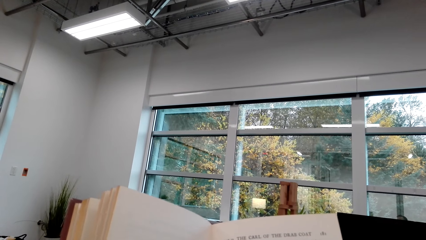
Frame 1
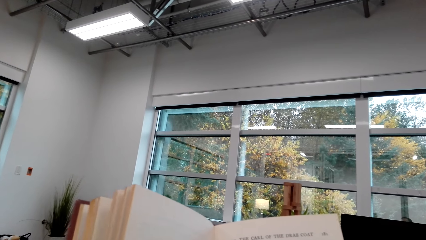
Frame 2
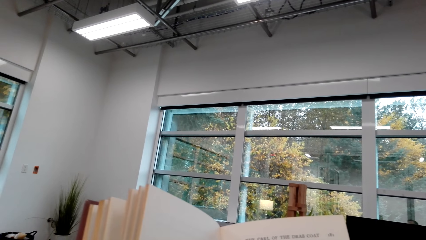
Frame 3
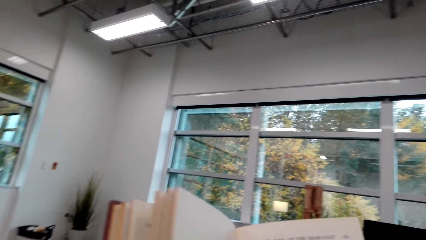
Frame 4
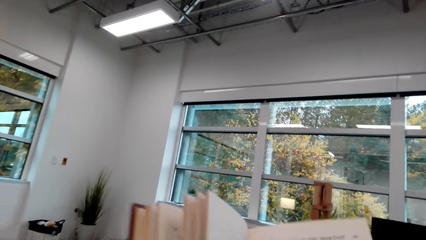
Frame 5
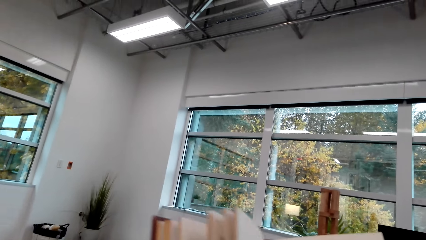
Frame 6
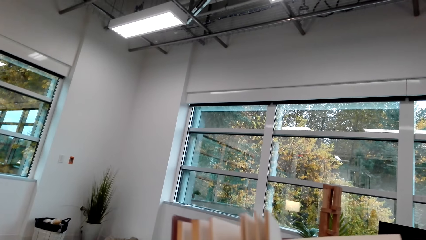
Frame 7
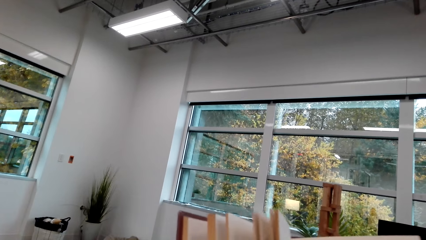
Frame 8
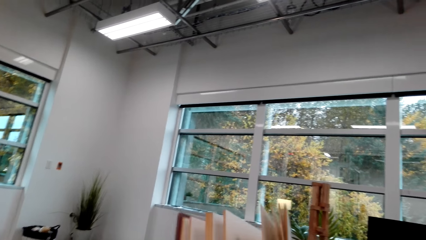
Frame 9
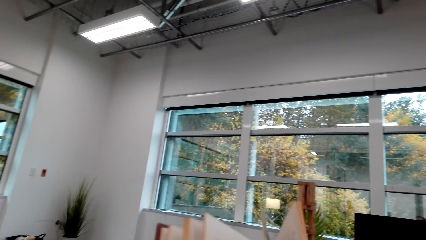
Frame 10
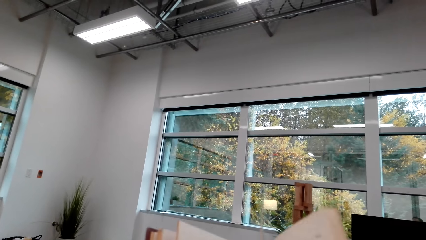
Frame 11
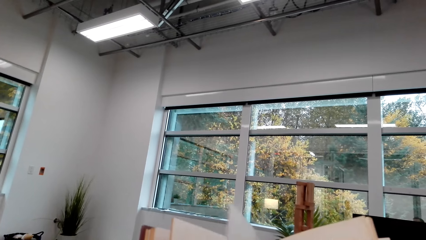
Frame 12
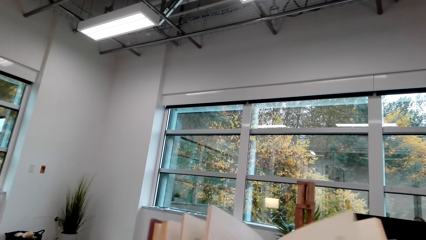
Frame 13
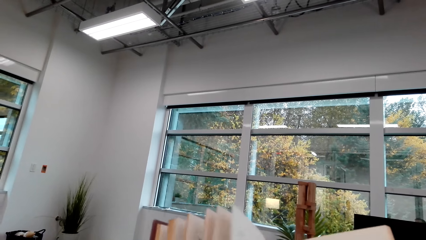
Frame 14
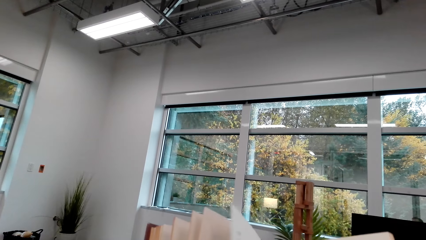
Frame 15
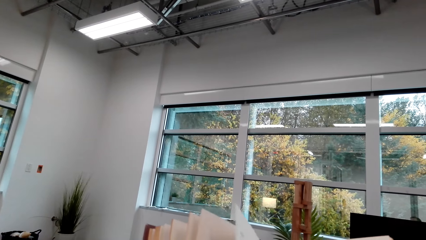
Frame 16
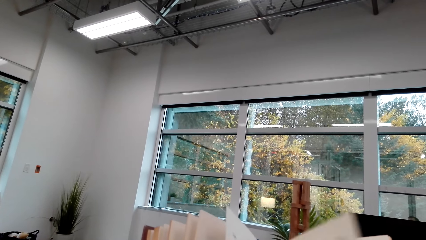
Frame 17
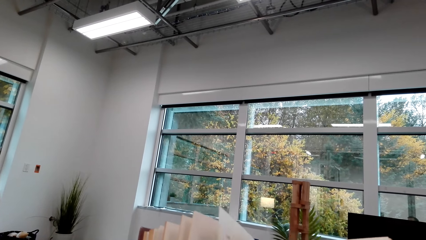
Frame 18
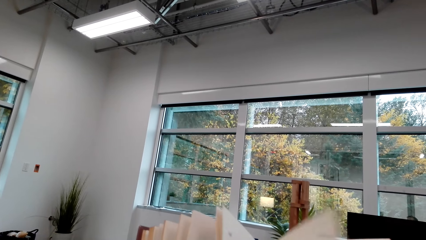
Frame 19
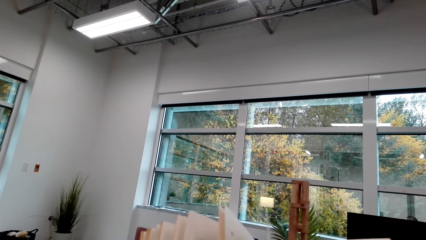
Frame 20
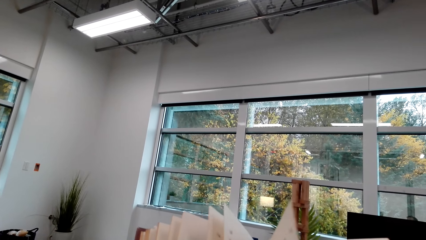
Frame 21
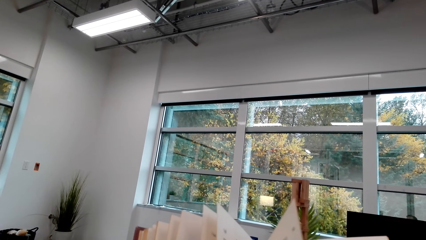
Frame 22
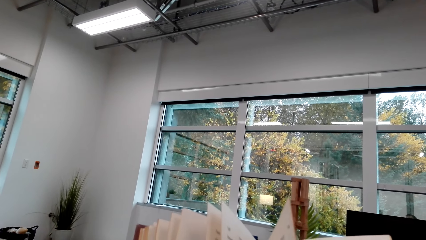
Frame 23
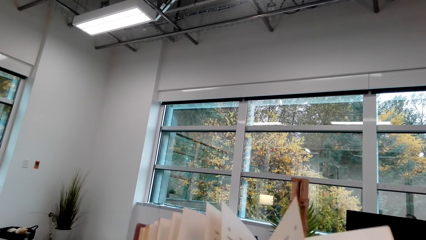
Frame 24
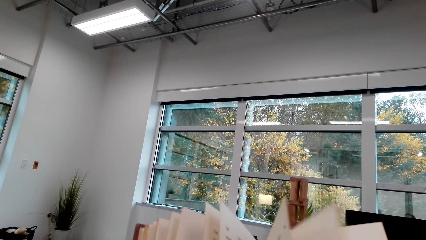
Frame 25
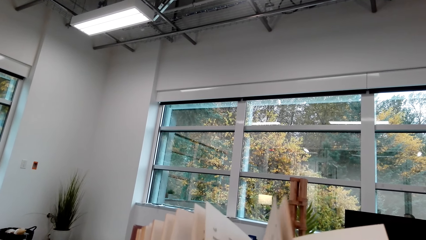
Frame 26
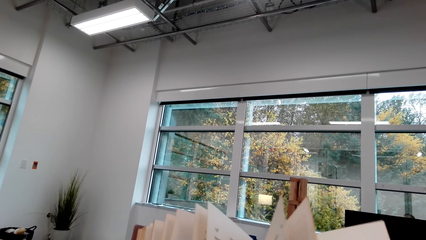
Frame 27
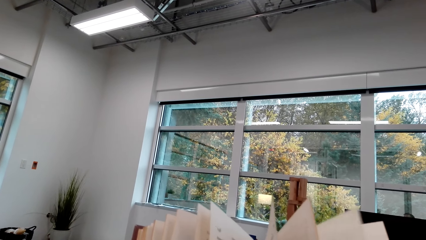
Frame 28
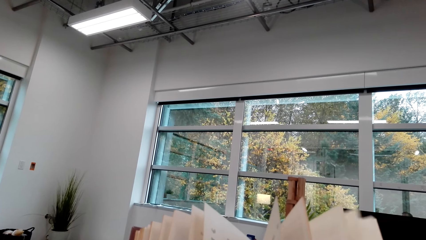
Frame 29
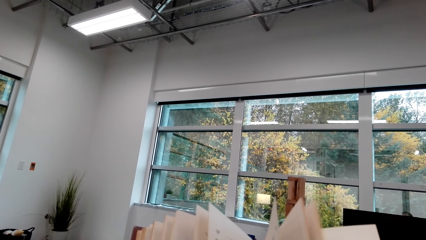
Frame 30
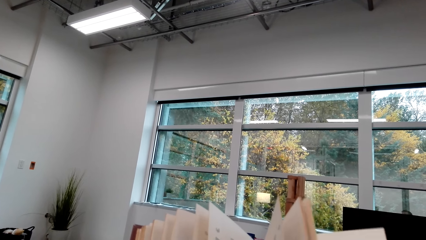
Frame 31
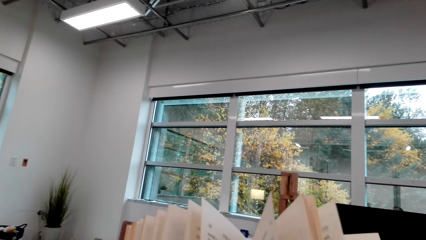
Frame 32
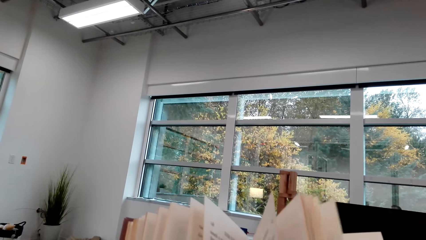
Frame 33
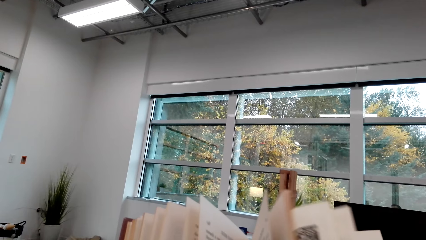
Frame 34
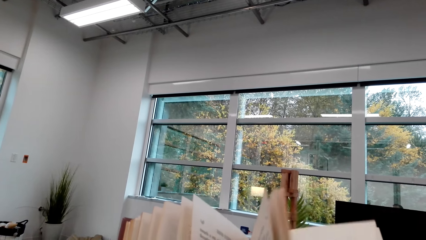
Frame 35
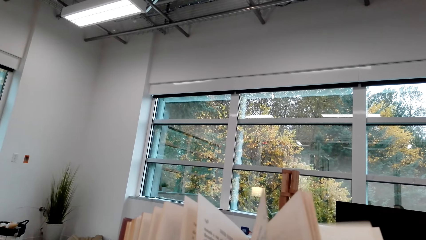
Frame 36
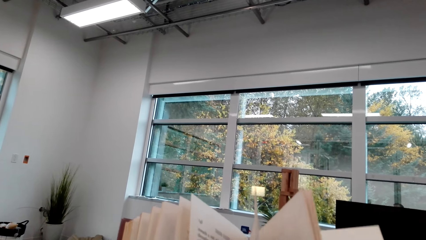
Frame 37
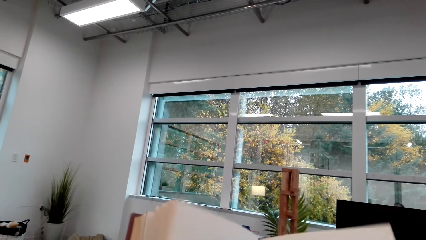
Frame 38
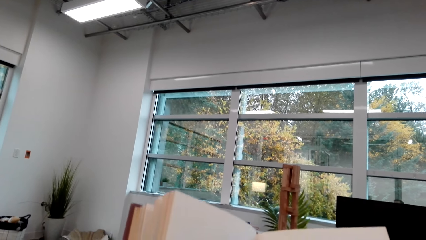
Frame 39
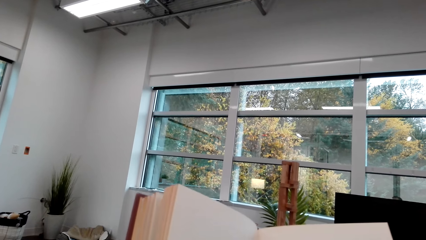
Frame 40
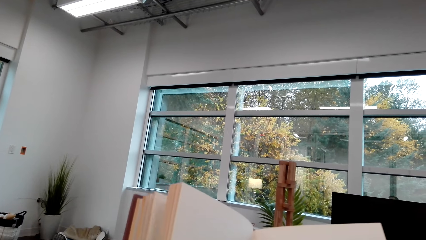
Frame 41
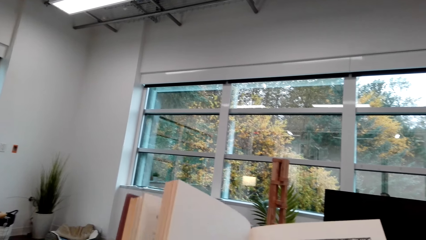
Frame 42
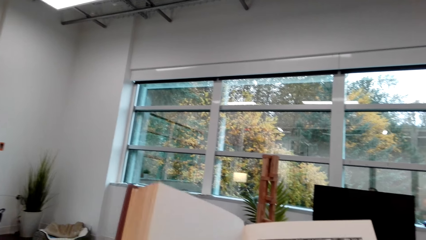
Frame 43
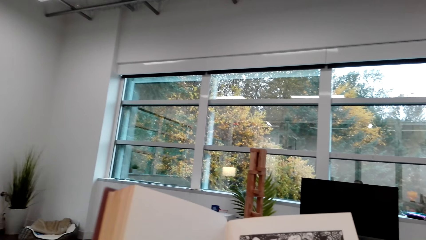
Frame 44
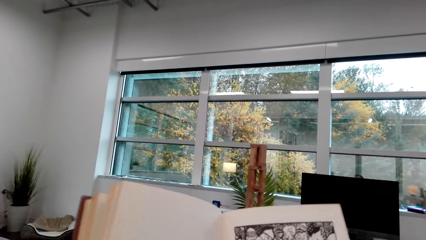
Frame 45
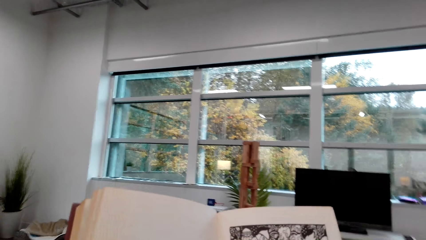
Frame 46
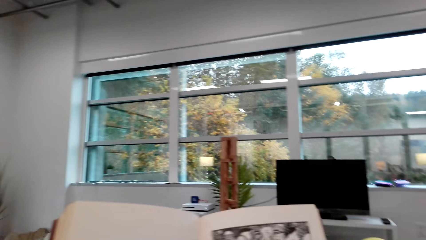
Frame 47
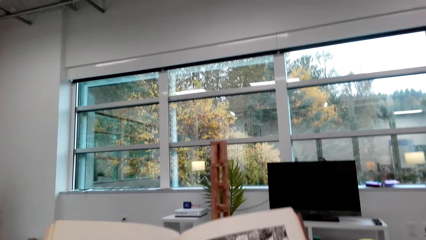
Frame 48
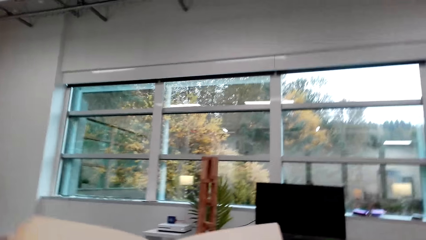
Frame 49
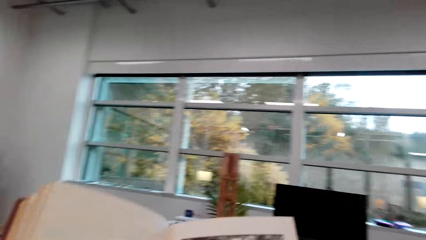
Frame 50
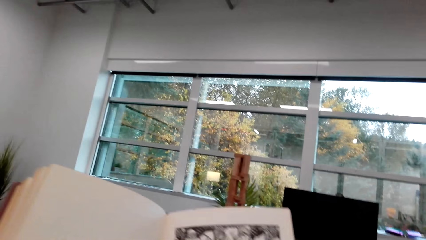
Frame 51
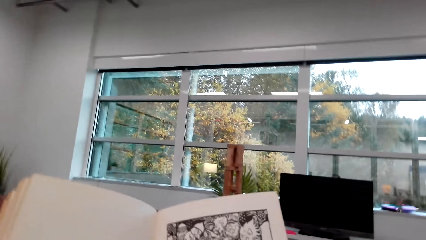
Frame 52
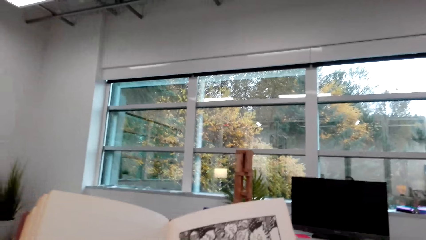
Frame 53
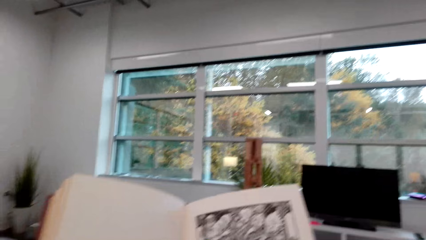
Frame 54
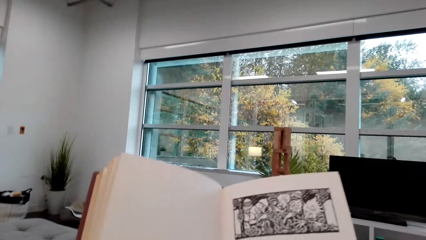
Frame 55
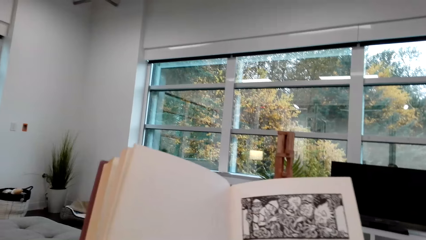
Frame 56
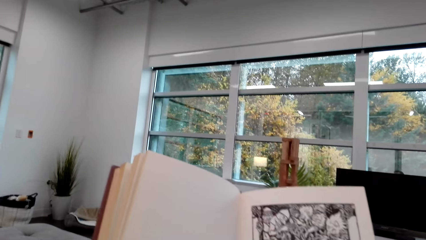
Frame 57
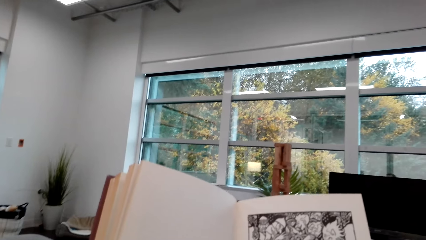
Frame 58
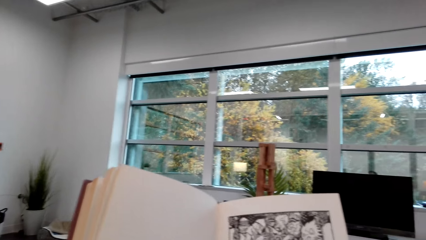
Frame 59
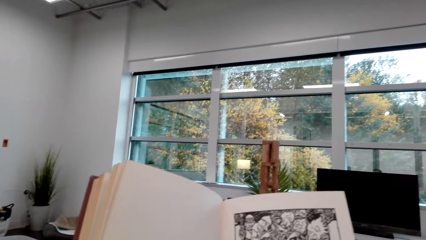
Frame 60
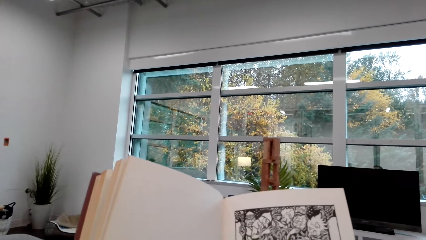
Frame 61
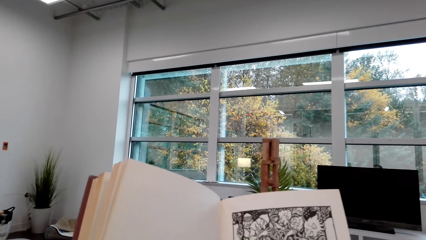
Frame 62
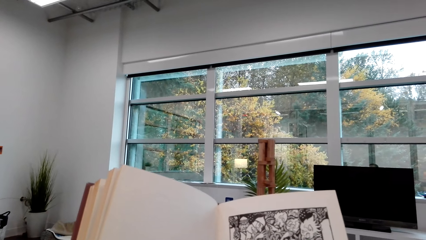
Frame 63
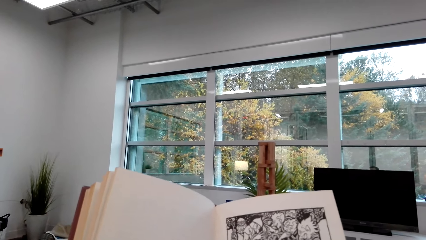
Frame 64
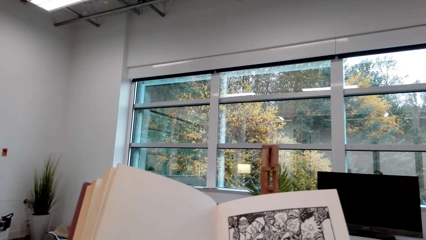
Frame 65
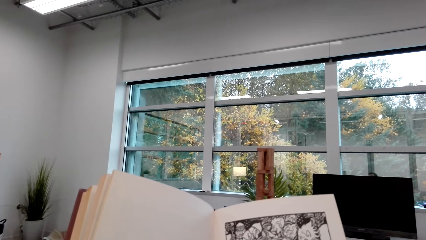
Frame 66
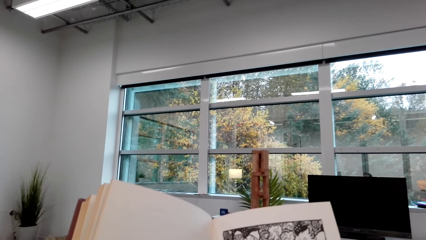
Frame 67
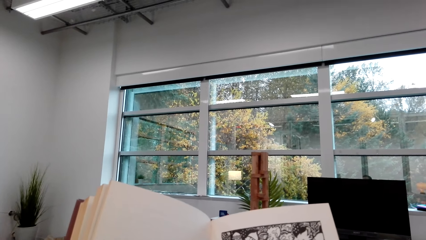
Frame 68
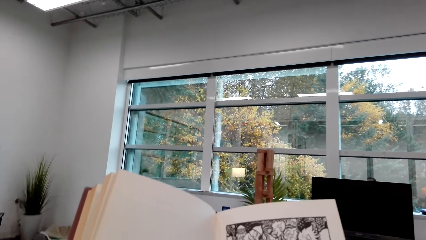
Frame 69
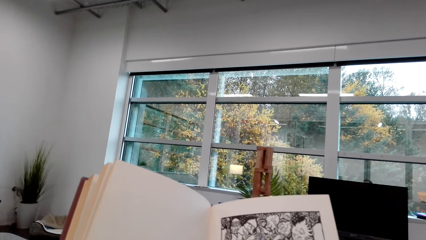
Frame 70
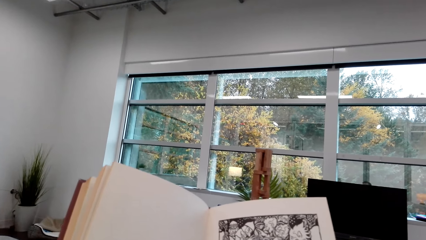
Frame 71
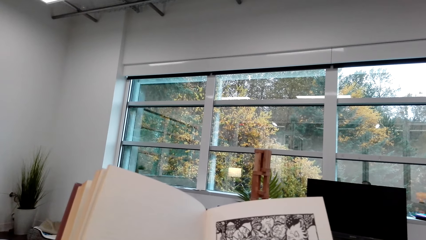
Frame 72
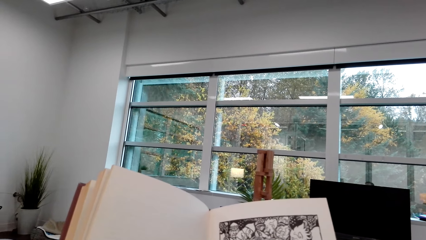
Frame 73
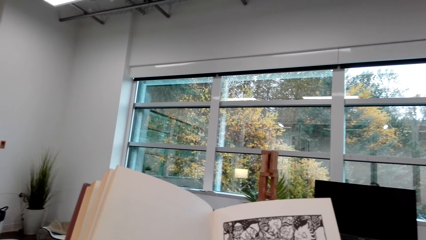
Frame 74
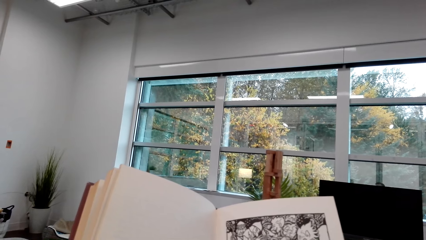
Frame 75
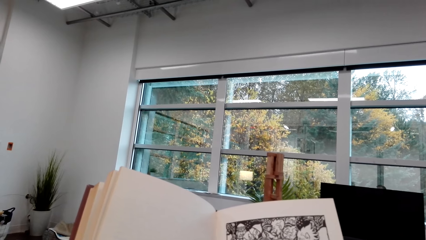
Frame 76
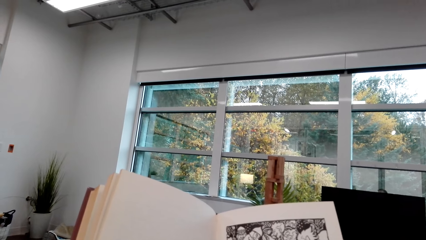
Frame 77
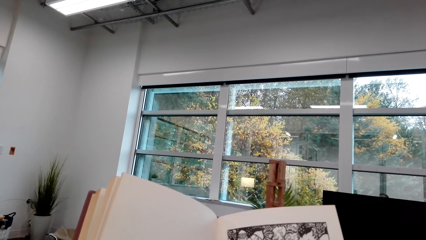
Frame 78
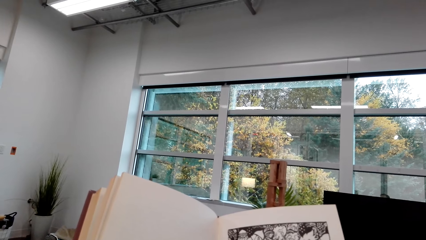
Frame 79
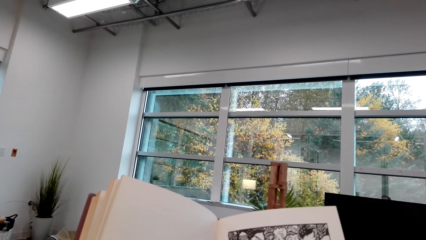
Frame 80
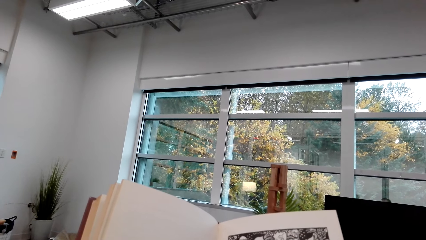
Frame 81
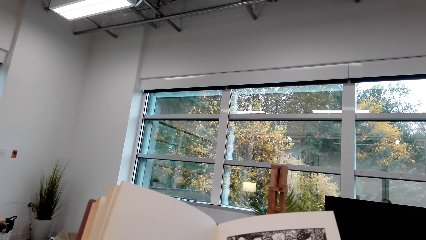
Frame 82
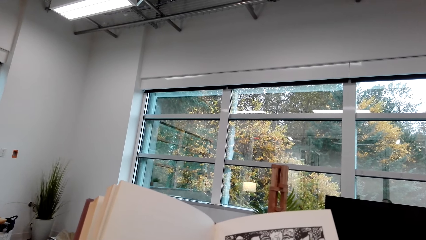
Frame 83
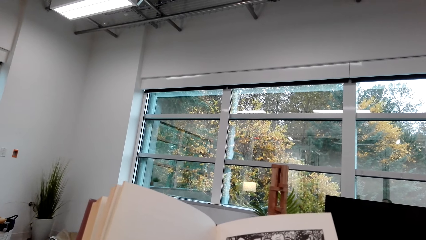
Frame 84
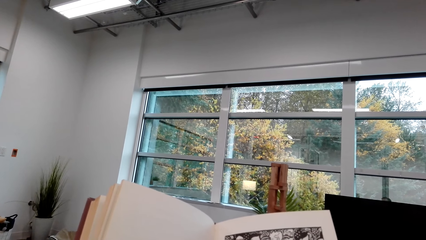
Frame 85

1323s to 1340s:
The camera wearer flips the pages of the book. They read the book.
